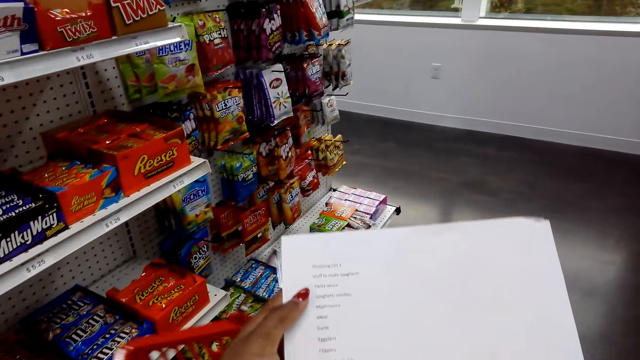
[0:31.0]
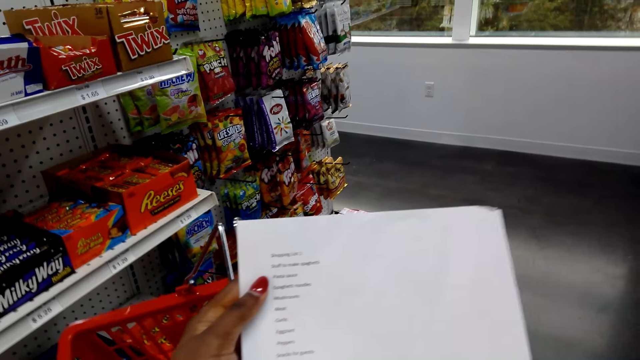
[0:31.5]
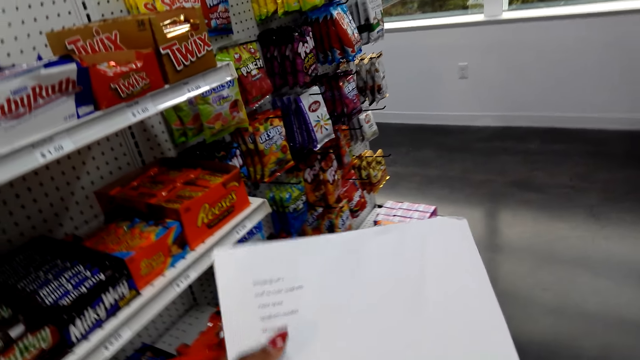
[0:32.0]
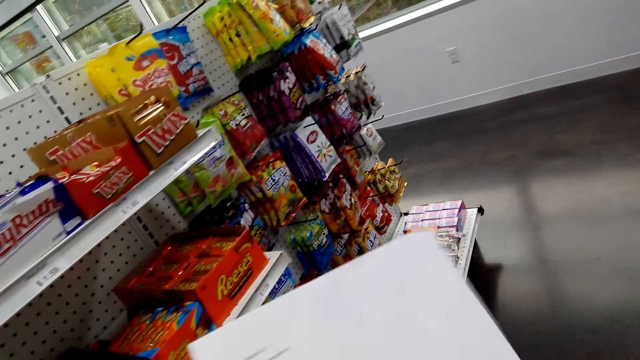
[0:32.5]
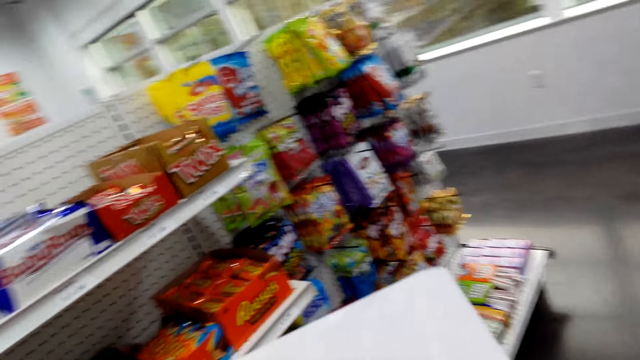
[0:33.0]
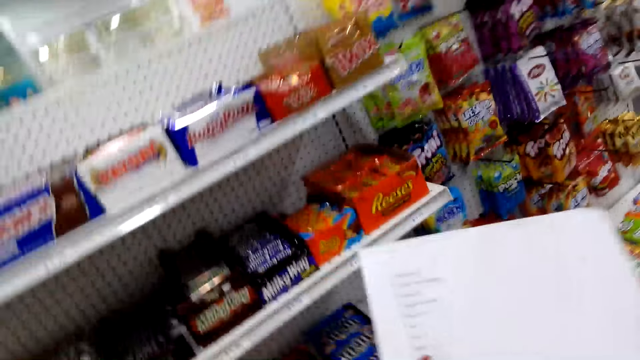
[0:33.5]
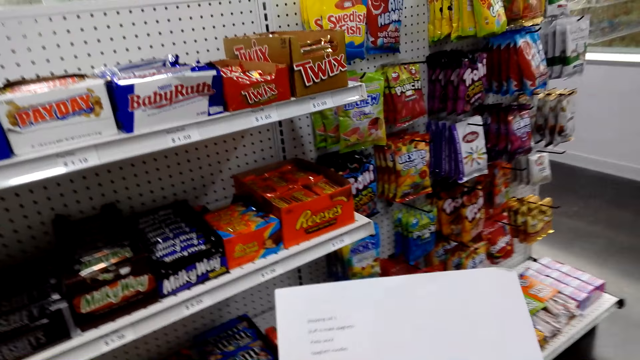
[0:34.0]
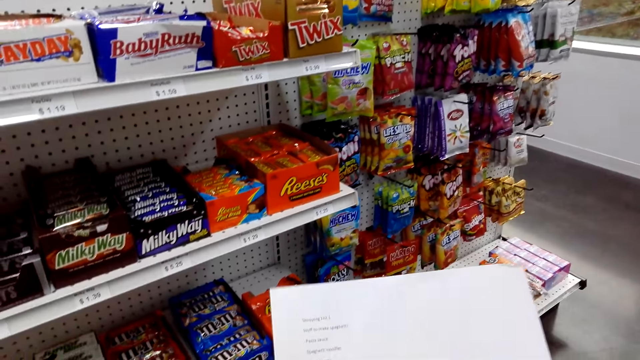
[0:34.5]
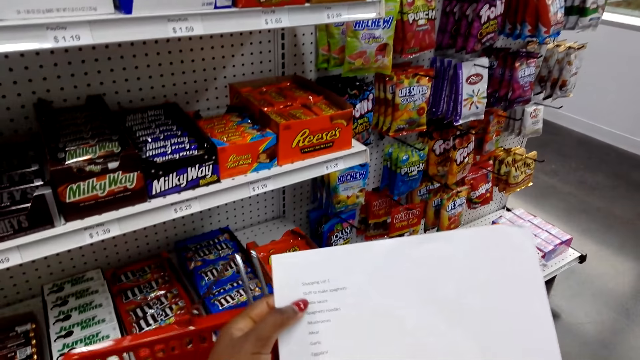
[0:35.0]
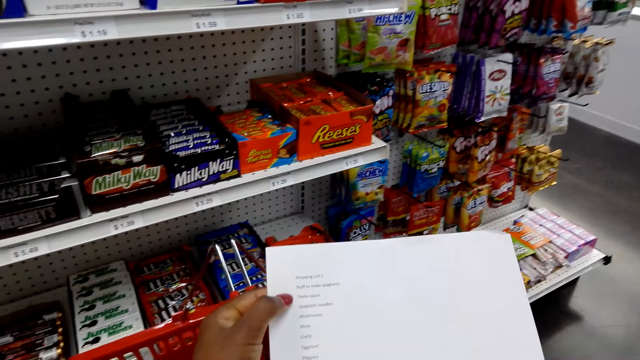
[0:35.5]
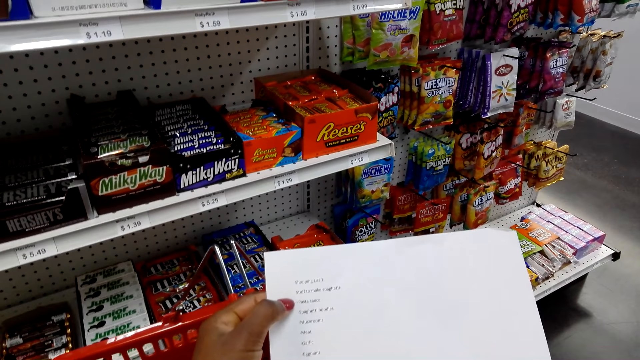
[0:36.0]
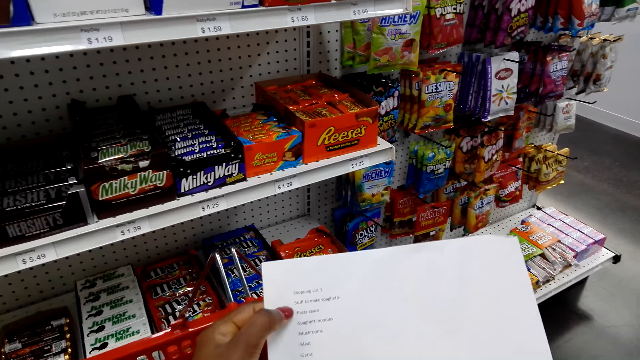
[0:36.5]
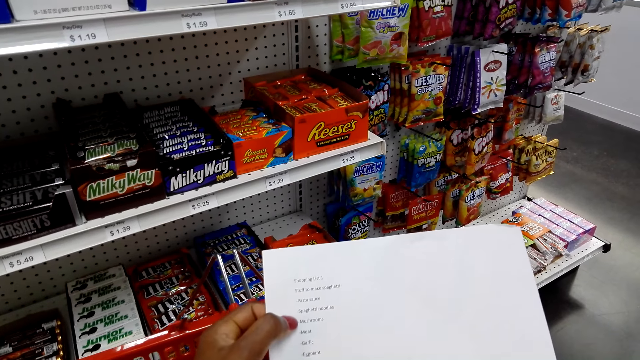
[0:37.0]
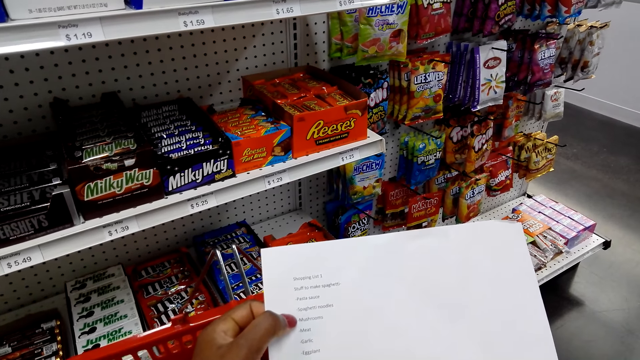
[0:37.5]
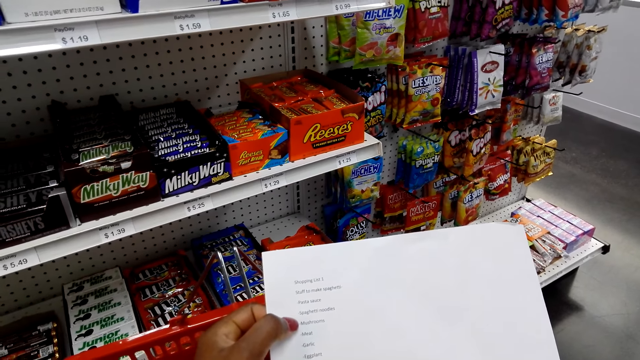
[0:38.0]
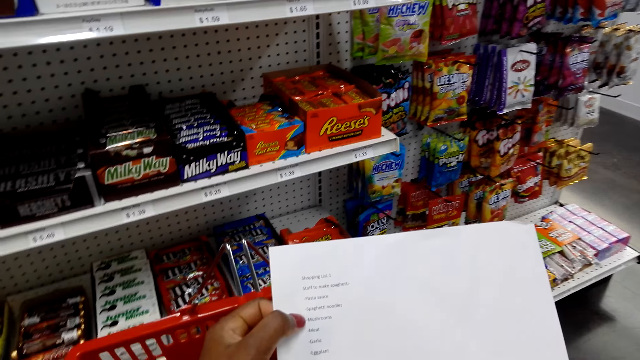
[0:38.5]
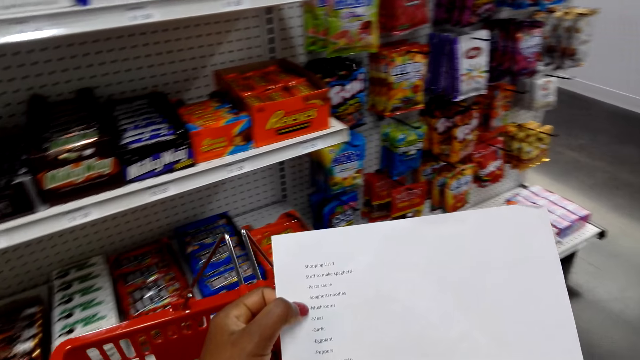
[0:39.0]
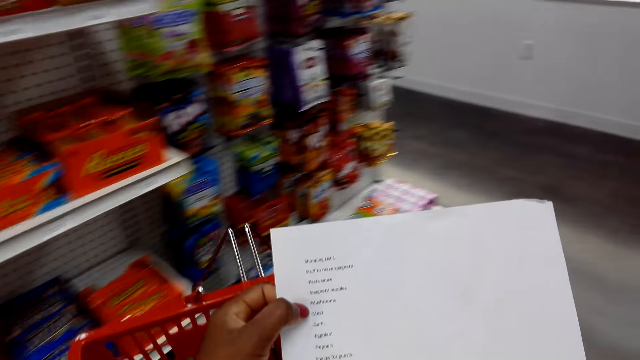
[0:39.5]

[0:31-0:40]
The camera wearer views the list paper. They look around in the supermarket. They read the list paper. They move a finger on the paper.

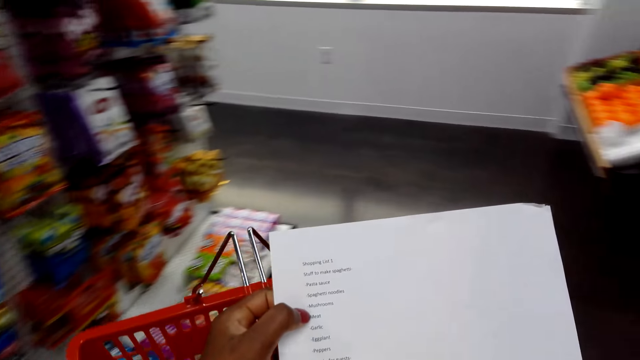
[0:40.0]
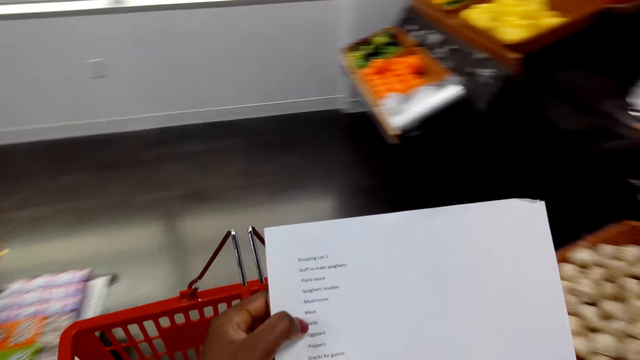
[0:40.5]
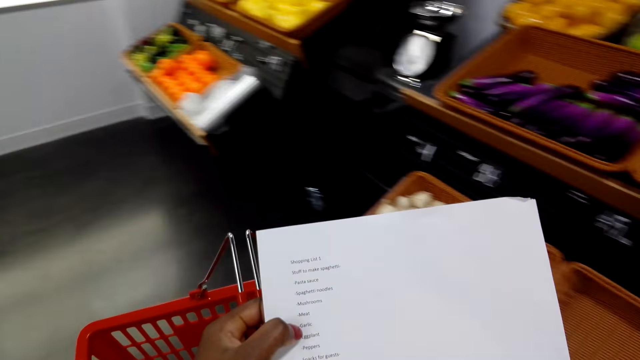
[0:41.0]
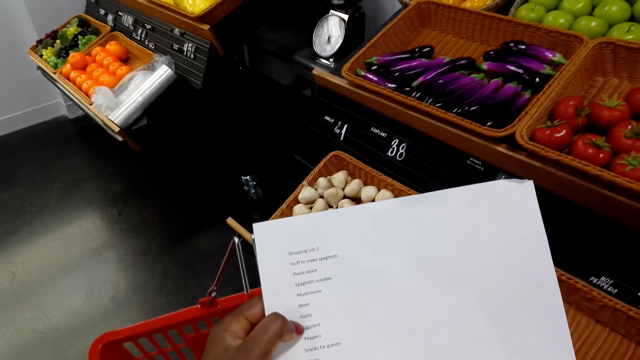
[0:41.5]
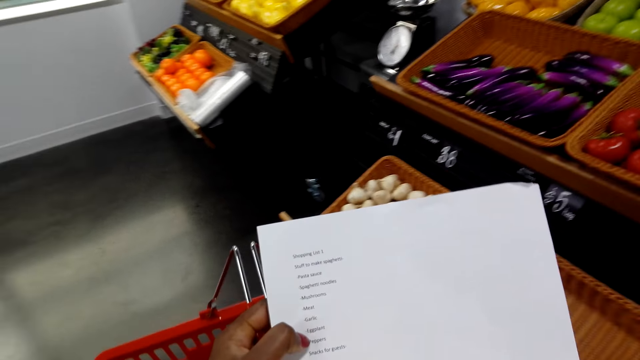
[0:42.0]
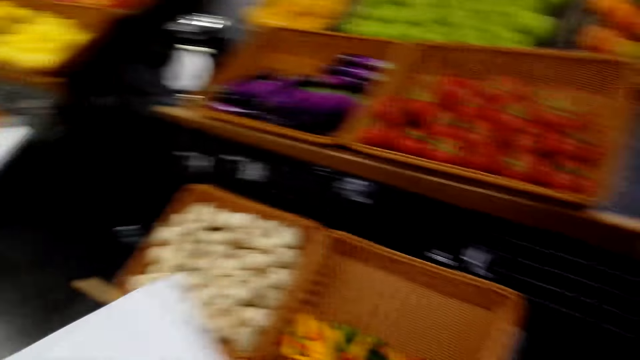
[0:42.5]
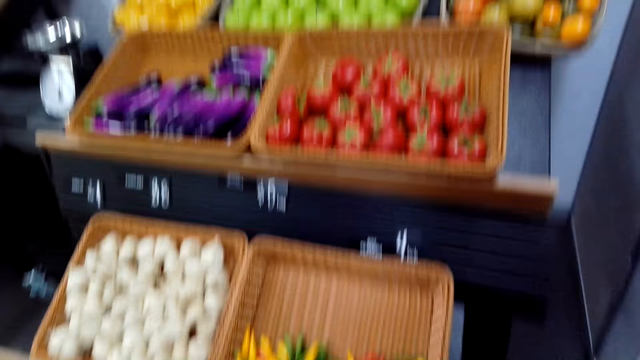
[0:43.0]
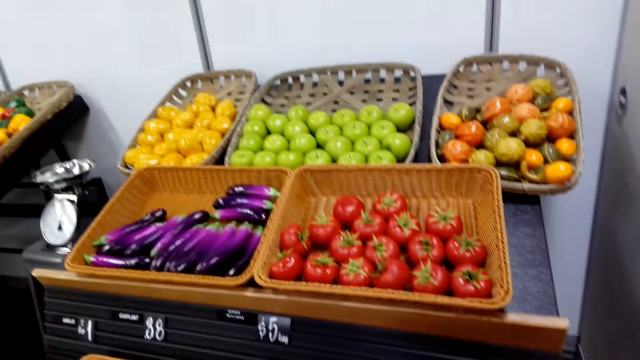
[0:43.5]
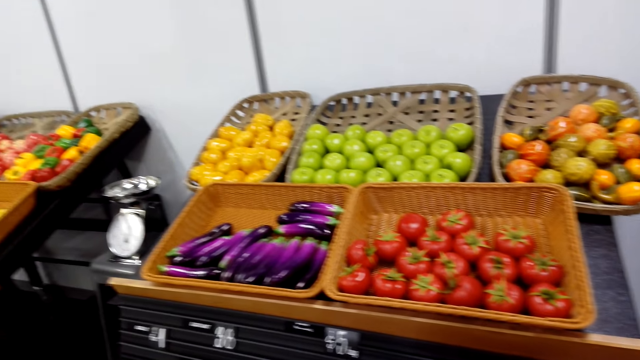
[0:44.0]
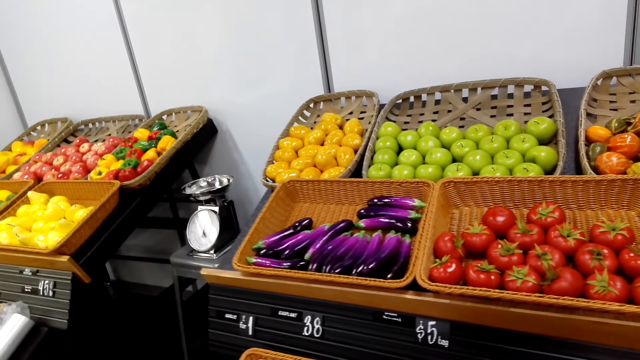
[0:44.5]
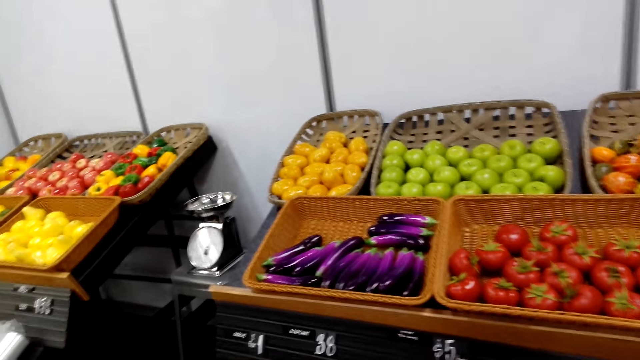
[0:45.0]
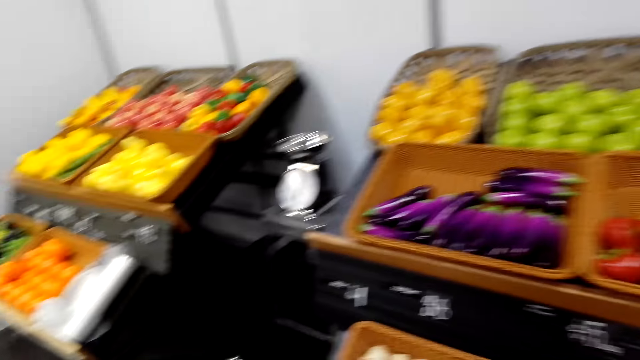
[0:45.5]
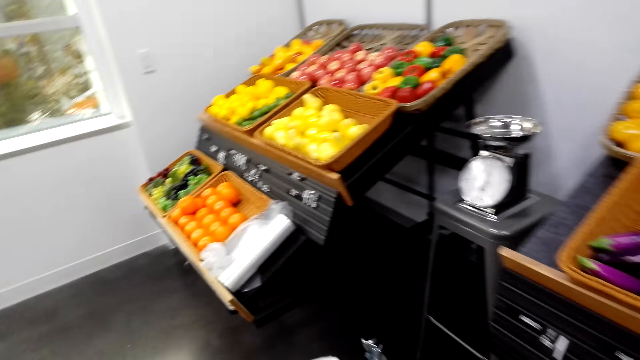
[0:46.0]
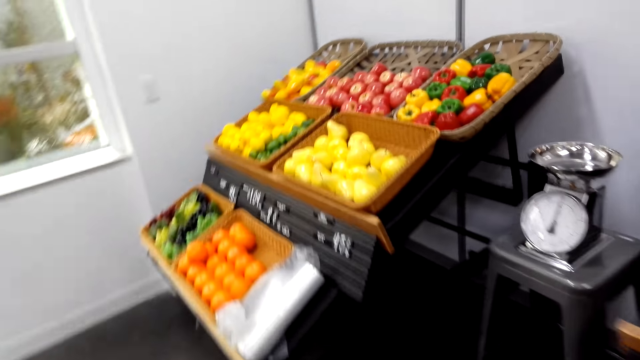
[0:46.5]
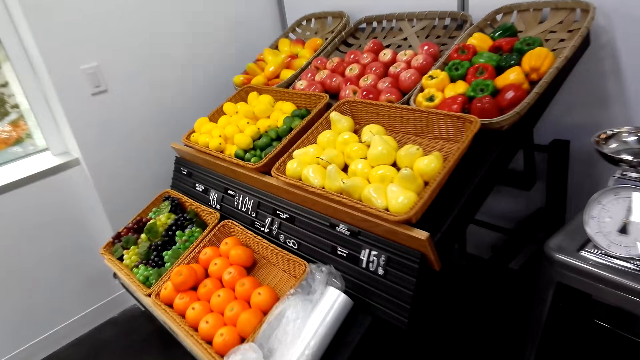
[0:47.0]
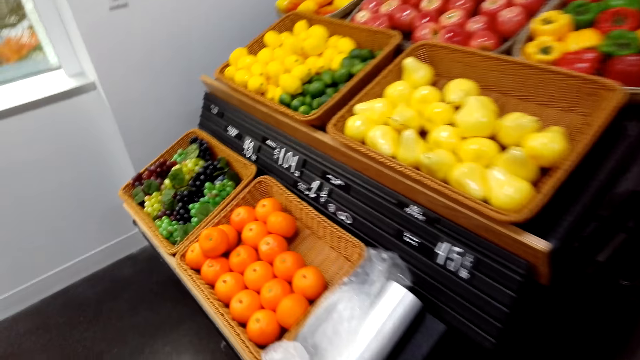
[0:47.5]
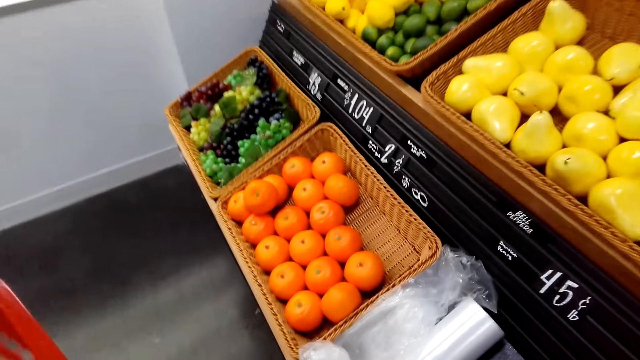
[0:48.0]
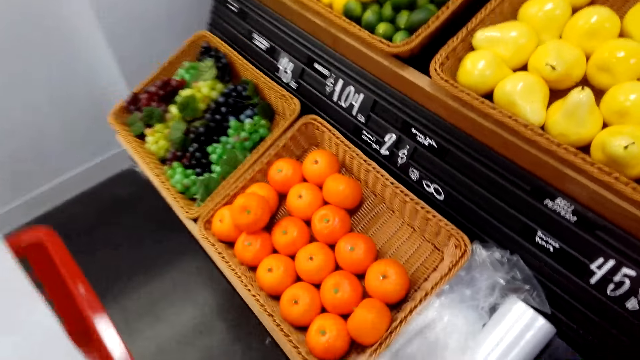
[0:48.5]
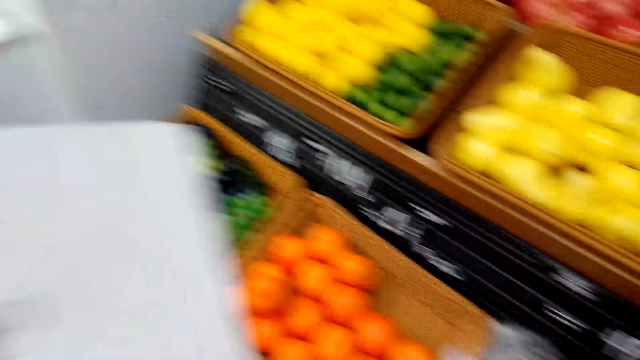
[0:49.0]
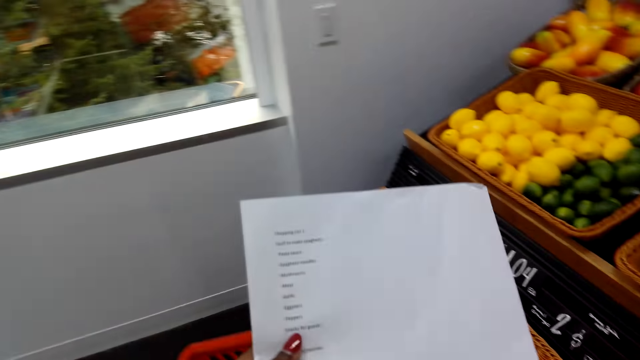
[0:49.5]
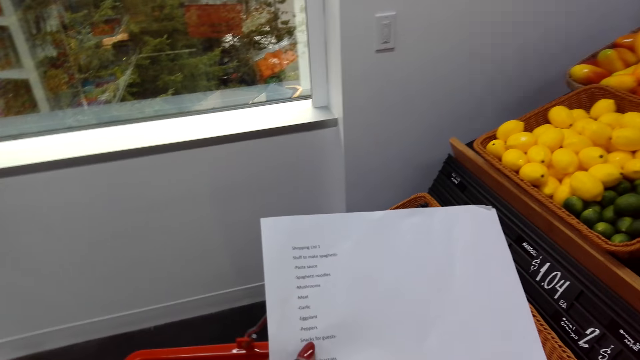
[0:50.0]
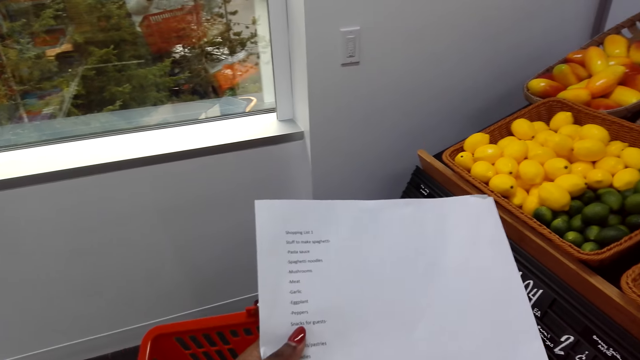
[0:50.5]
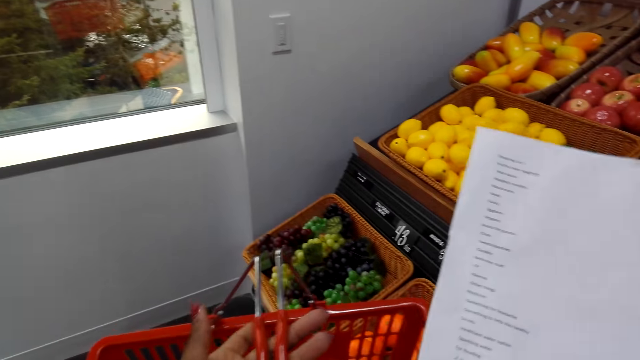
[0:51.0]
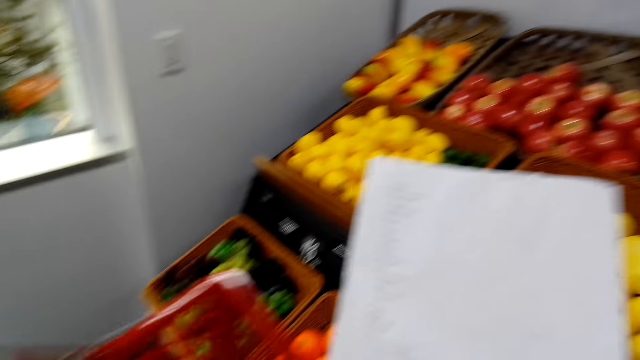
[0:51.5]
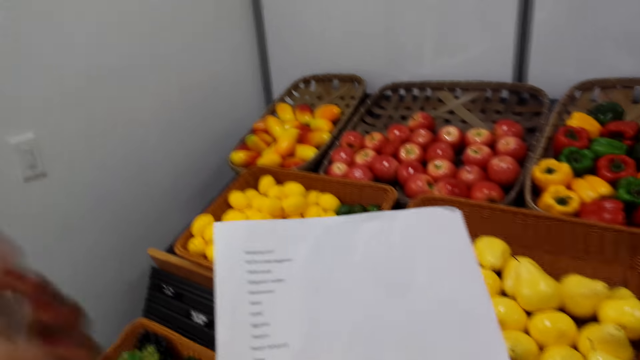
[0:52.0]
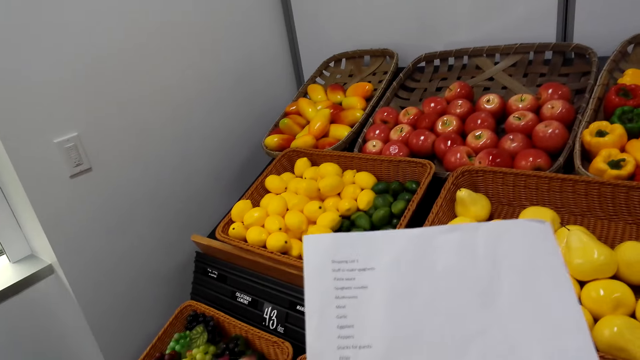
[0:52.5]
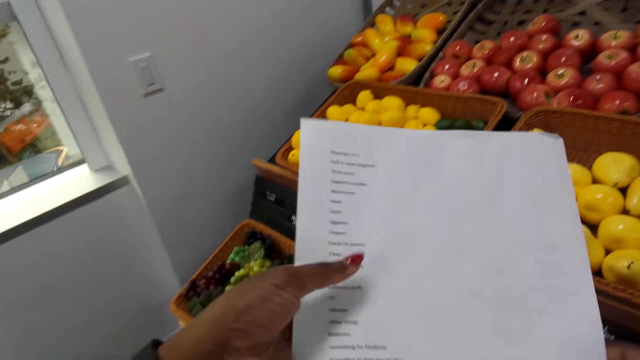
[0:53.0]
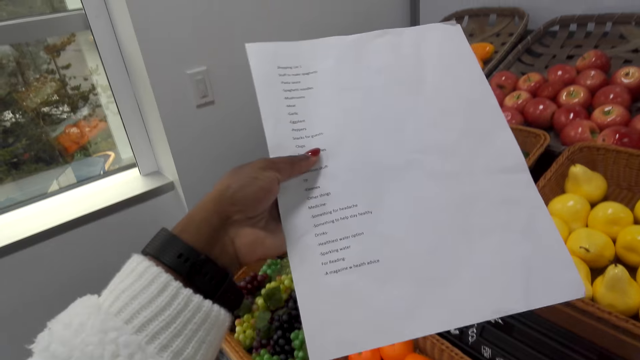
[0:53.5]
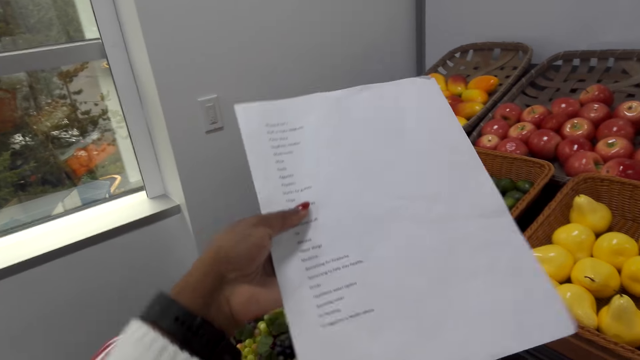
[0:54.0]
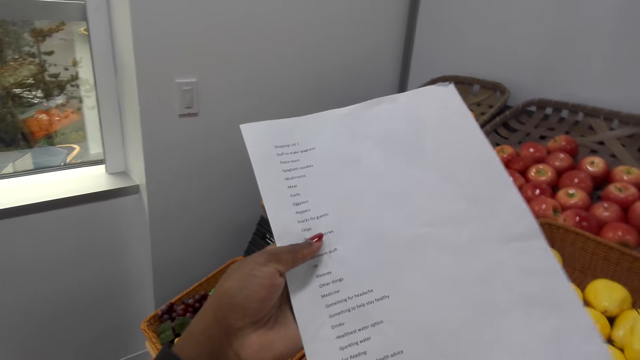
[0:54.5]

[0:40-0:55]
The camera wearer looks around the vegetable baskets. They walk towards the fruit baskets. They move around. They pick up a plastic bag. They view the list paper. They adjust a basket. They adjust the list paper.
